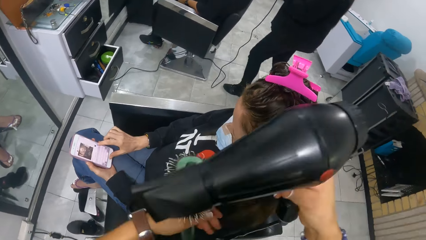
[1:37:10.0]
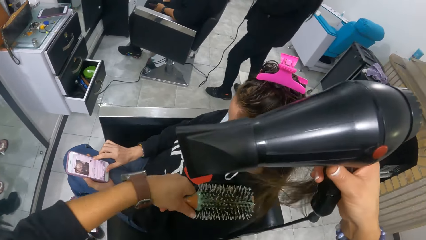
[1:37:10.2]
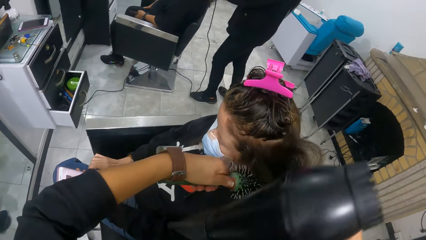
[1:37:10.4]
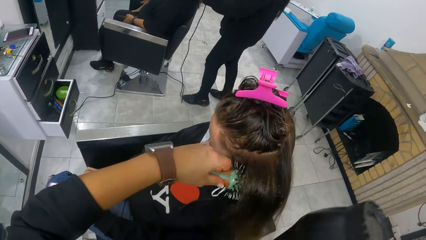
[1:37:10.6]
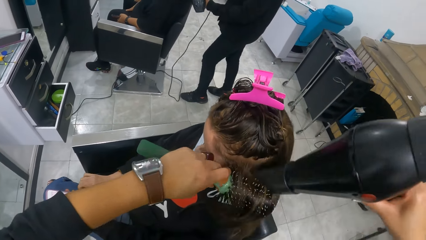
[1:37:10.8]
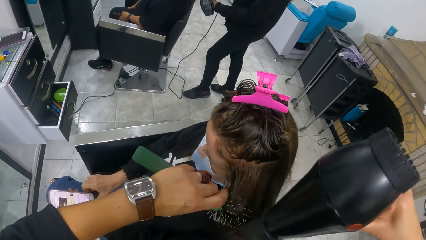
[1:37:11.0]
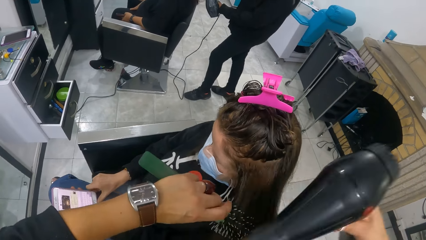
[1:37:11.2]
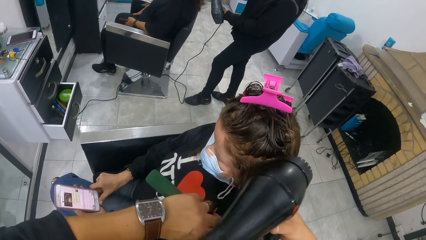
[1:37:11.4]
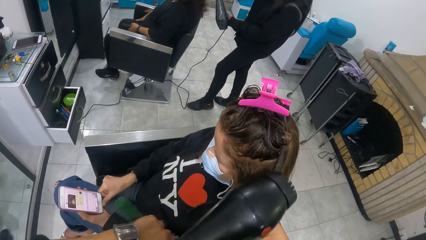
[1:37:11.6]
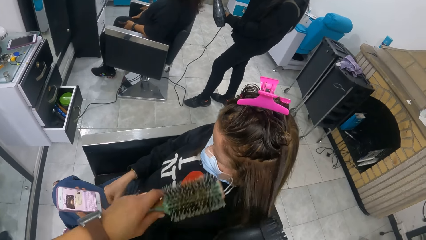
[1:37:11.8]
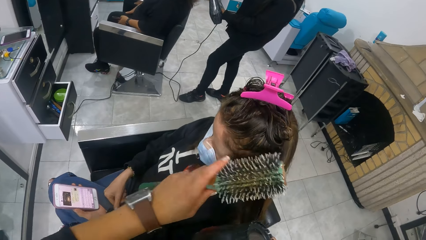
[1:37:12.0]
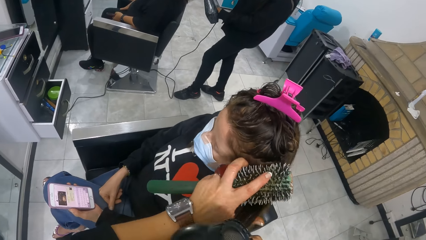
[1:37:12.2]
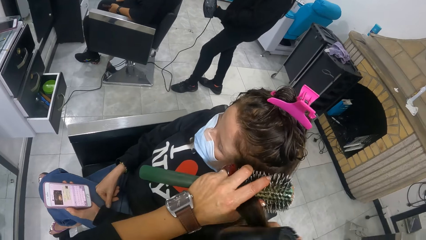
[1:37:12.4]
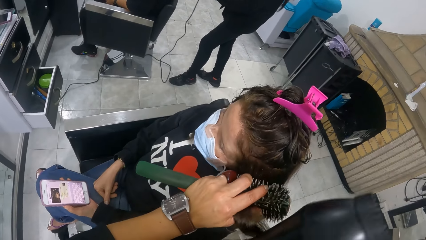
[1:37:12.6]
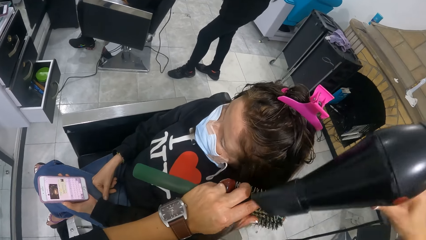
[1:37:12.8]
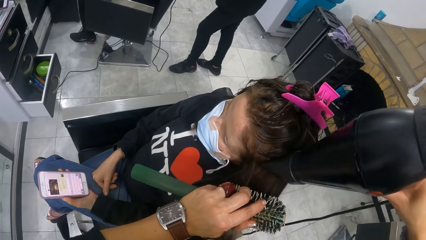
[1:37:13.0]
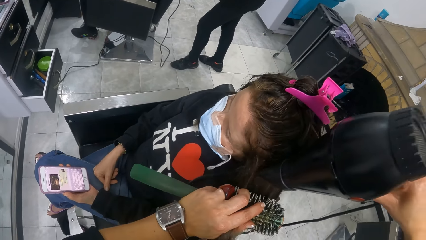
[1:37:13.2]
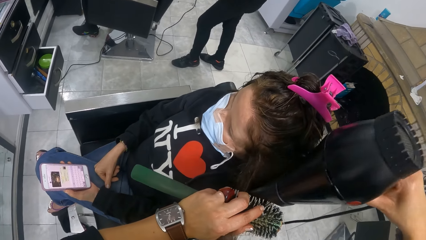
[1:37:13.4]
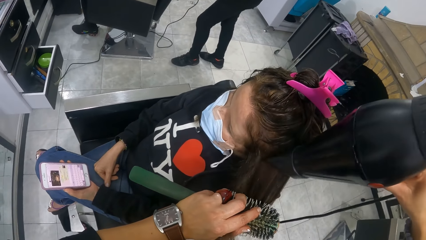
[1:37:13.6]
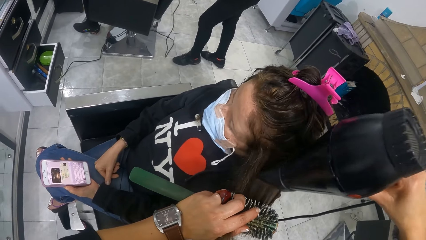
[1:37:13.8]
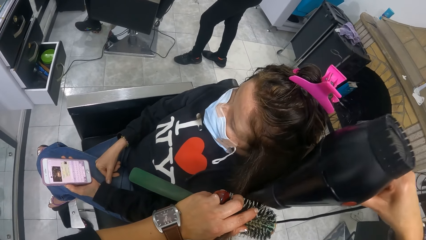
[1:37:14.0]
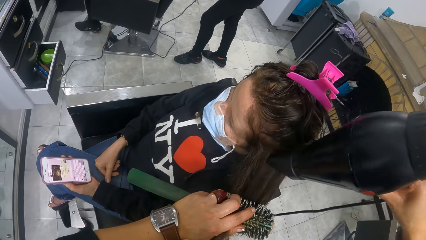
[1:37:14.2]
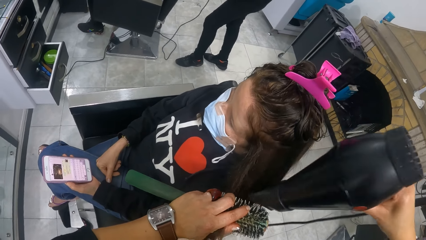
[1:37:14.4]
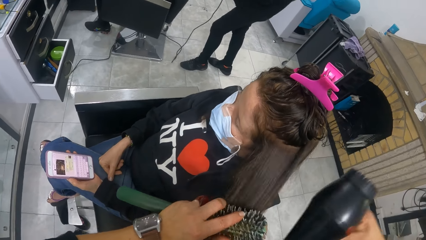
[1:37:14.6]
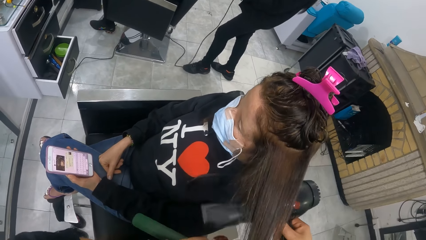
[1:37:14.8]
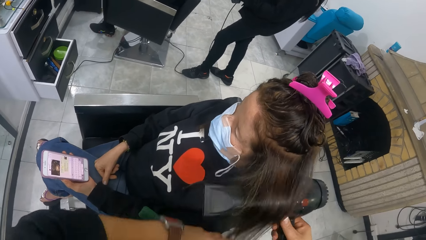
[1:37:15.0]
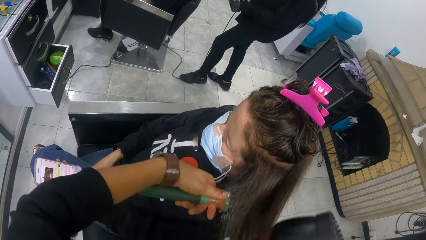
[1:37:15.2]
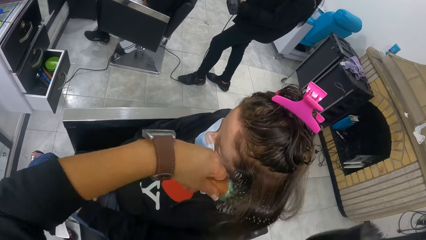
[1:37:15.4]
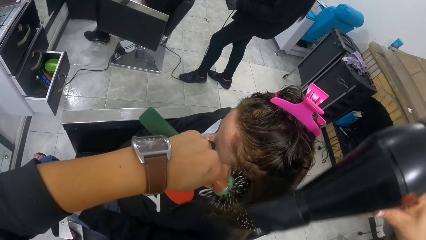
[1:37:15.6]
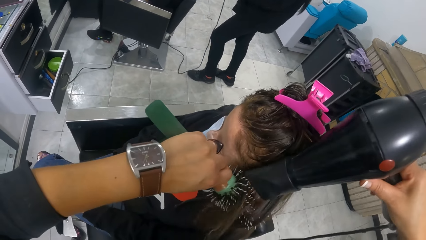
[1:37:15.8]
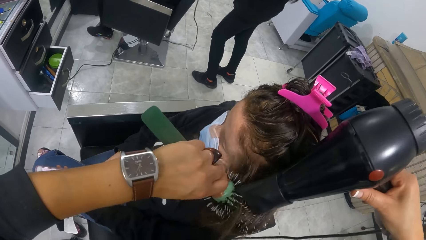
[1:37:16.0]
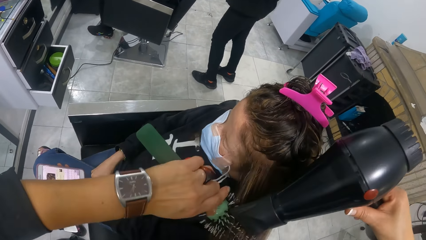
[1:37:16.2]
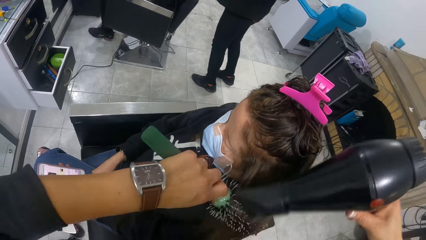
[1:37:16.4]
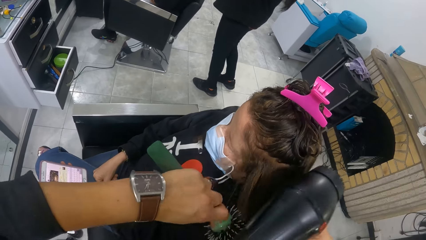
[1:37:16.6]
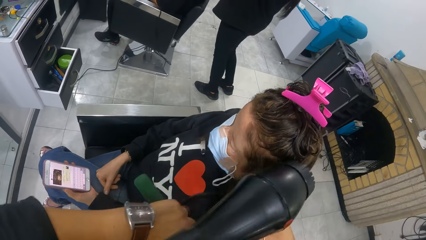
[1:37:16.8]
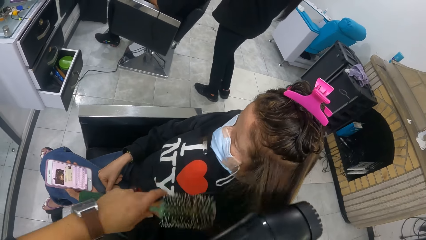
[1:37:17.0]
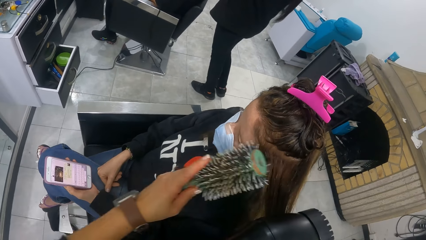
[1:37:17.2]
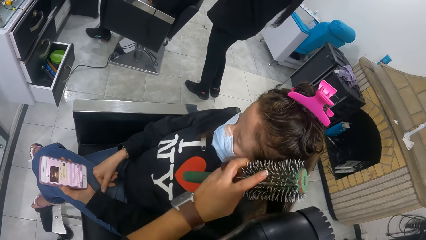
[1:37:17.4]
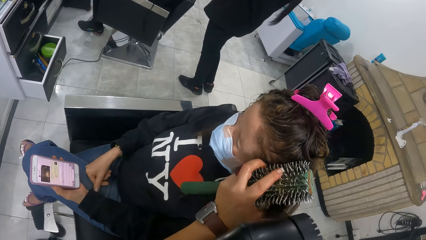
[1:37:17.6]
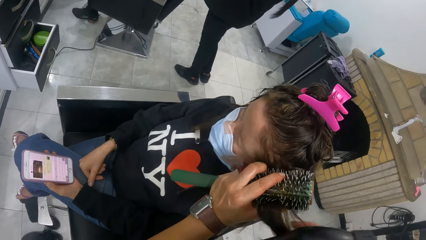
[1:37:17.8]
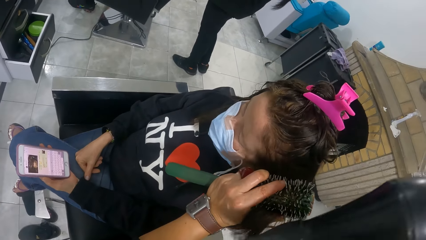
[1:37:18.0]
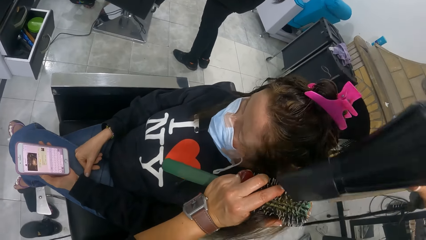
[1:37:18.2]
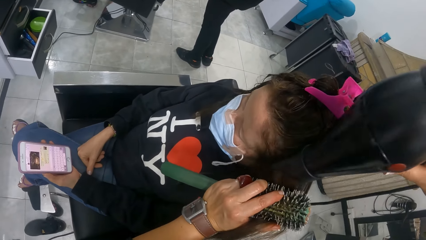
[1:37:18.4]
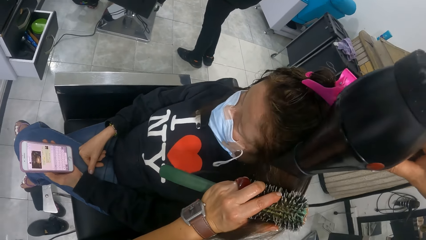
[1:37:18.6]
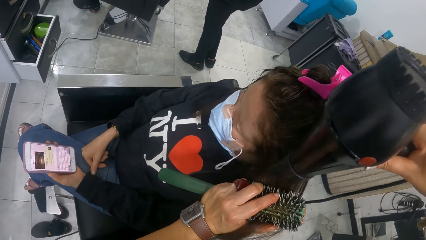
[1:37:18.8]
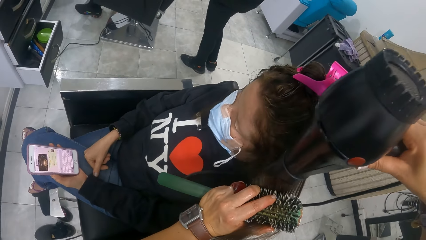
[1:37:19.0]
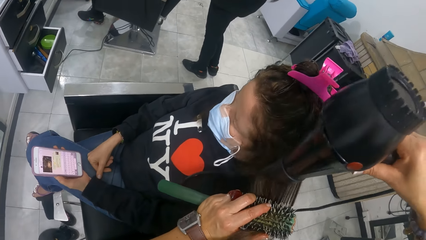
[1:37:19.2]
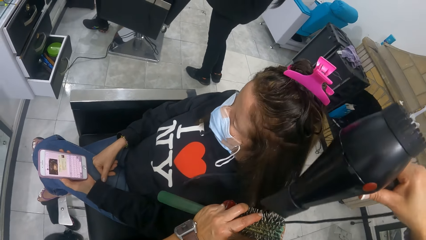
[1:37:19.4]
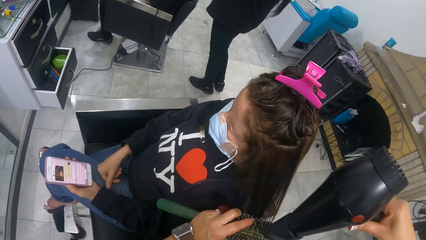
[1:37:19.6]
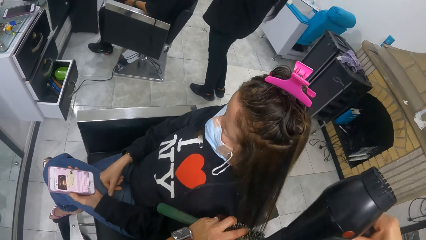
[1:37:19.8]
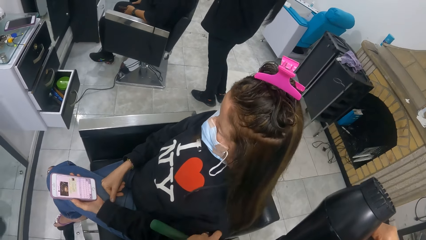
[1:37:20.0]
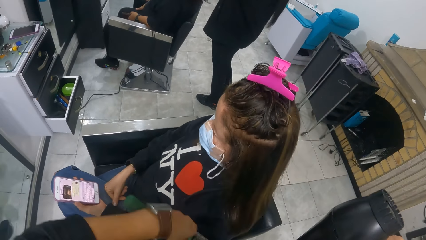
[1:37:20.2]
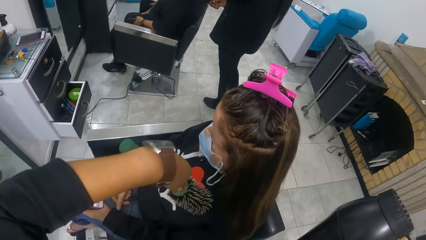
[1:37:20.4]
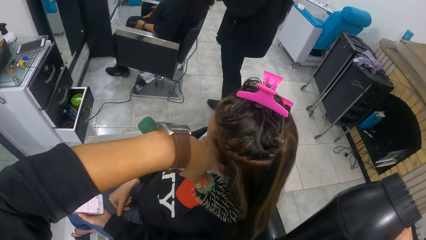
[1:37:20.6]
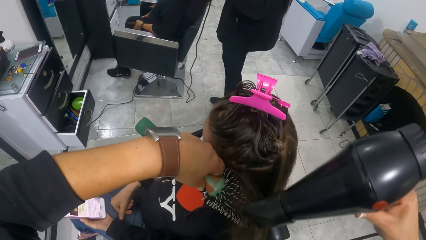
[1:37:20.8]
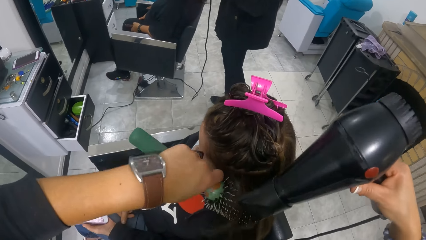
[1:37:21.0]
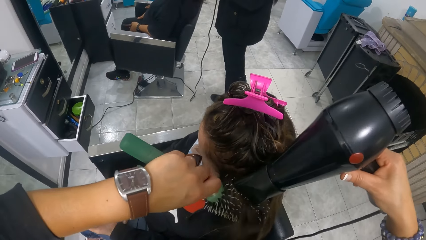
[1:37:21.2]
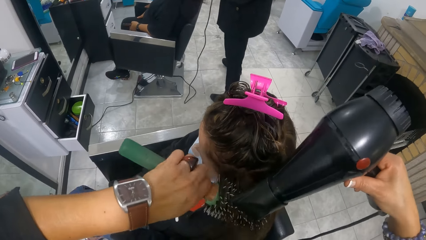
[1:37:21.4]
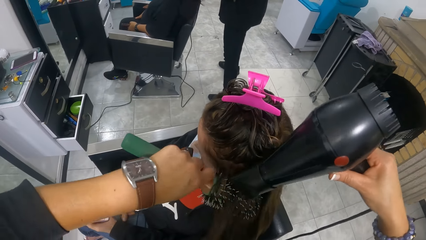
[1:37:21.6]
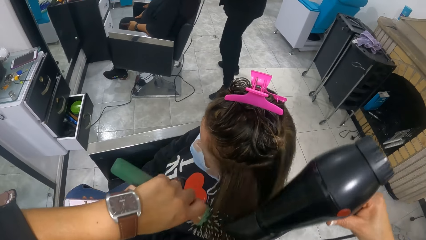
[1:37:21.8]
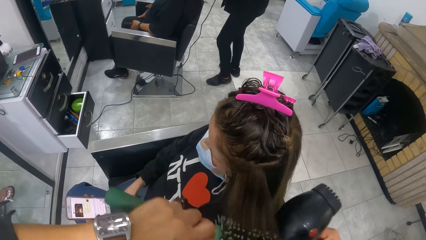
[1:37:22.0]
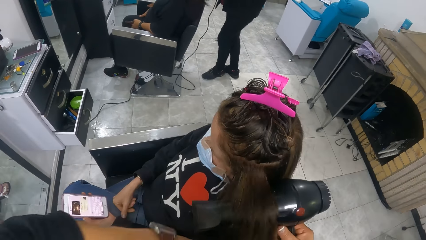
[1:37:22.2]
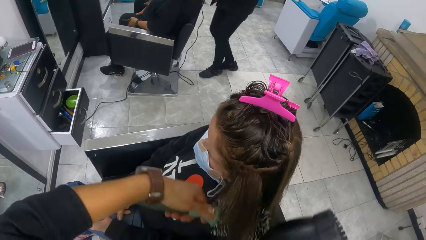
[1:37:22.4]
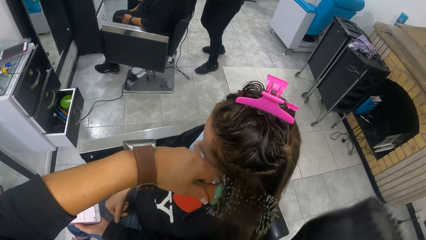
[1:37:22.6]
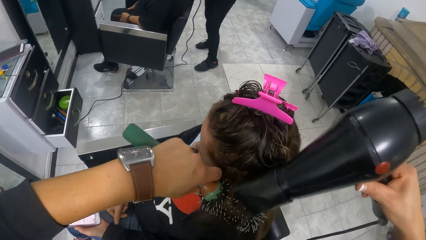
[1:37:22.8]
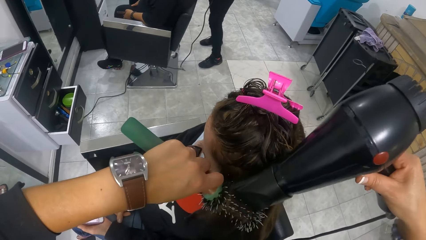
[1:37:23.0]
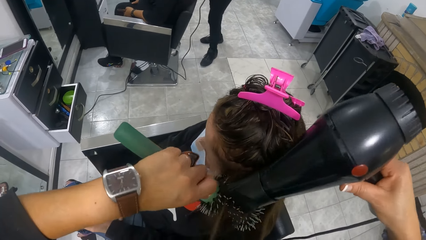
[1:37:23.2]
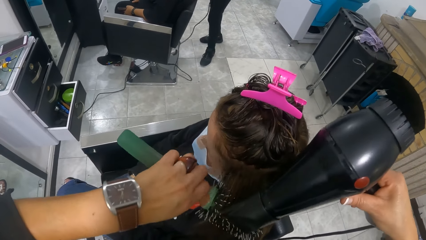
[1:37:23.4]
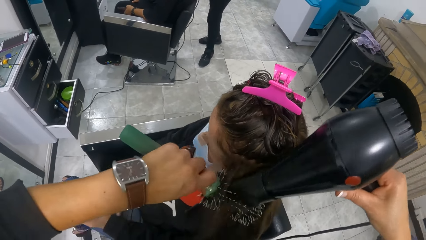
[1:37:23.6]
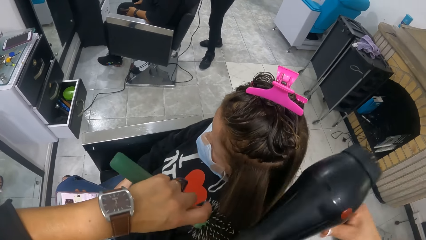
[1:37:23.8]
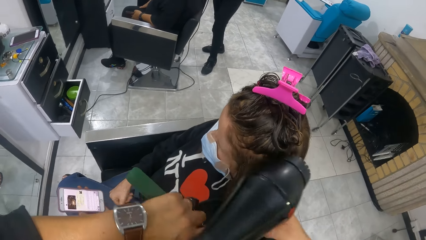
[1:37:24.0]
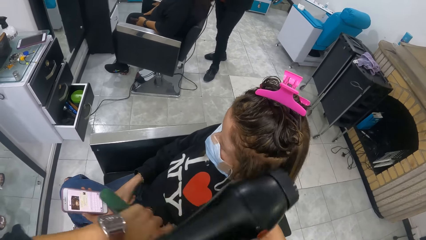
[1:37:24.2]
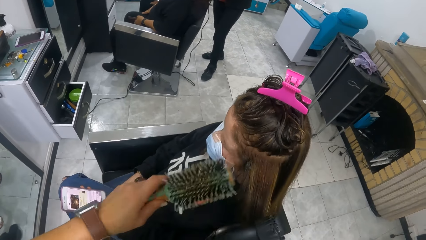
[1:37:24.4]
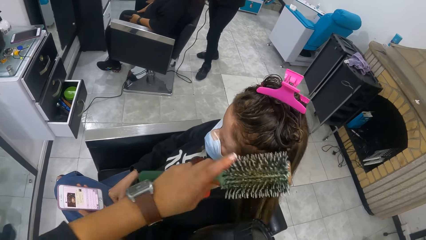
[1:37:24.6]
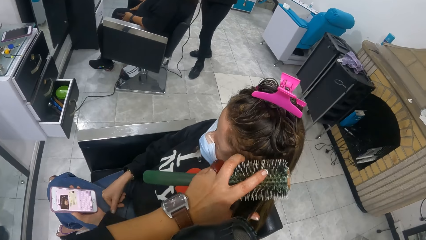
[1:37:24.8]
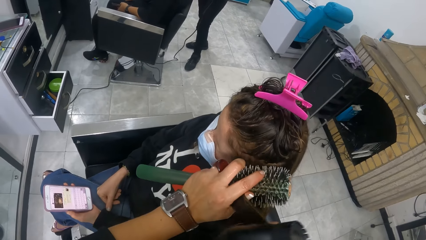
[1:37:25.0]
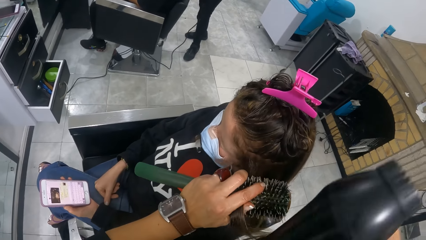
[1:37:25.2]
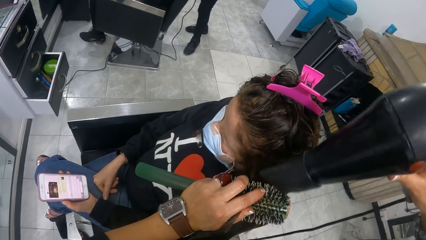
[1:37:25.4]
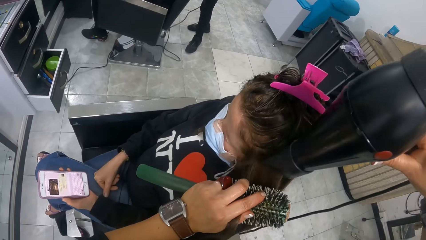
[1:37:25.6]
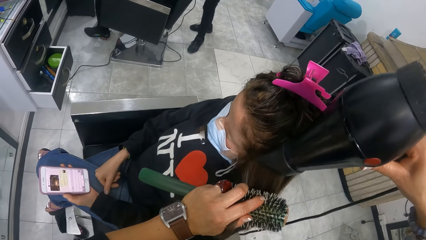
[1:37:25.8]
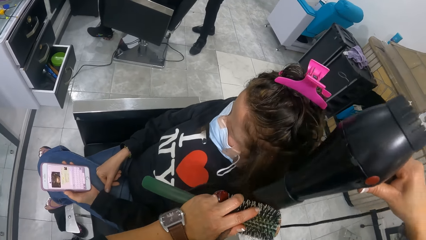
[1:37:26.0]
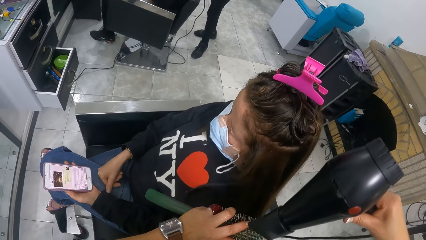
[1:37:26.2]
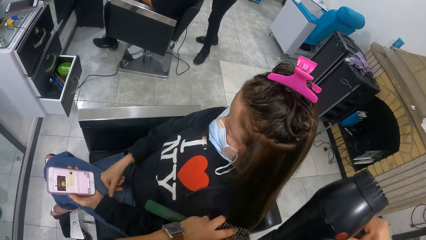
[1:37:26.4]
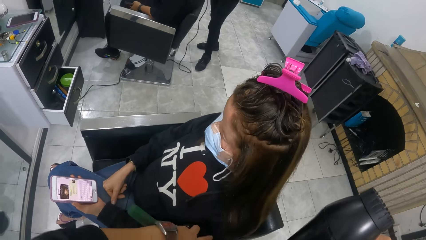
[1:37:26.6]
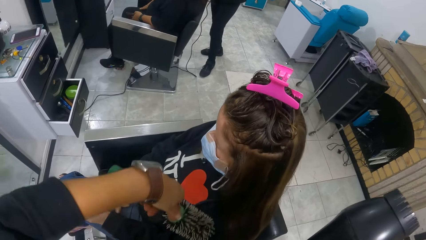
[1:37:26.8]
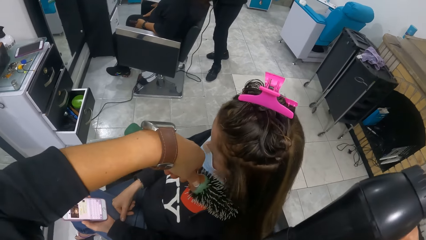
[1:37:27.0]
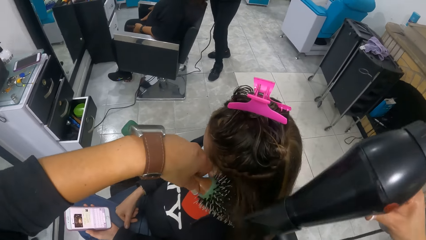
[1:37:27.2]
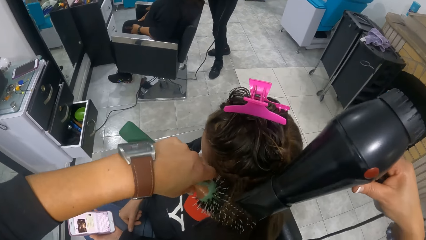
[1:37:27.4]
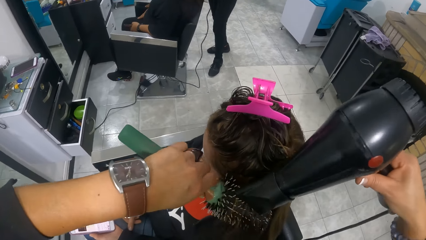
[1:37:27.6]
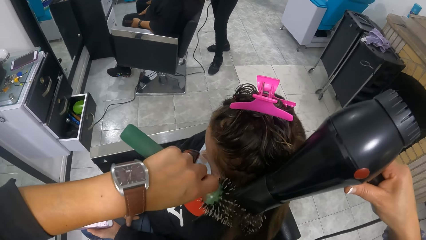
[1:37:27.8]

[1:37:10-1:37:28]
The camera wearer rolls a woman's hair around the comb. They blow-dry the woman's hair. The woman releases her right hand from the phone. The camera wearer rolls the woman's hair around the comb. They blow-dry the woman's hair. They roll the woman's hair around the comb. They blow-dry the woman's hair. They comb the woman's hair. They blow-dry the woman's hair. They roll the woman's hair around the comb. They blow-dry the woman's hair. They roll the woman's hair around the comb. They blow-dry the woman's hair. They roll the woman's hair around the comb. They blow-dry the woman's hair. They comb the woman's hair. They blow-dry the woman's hair.
